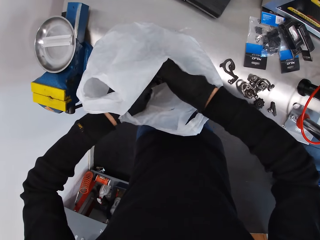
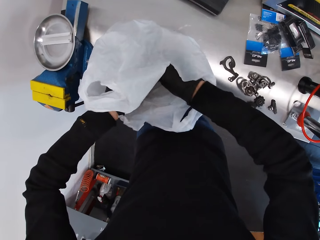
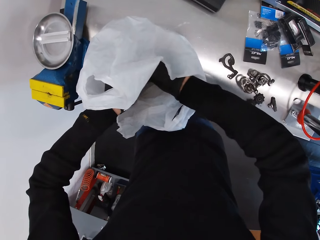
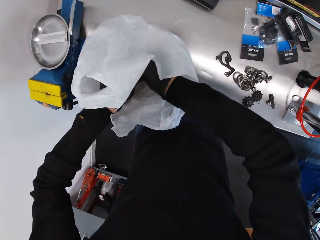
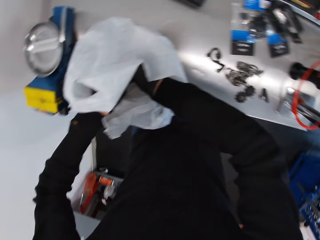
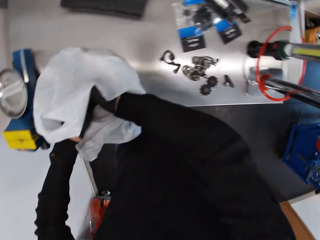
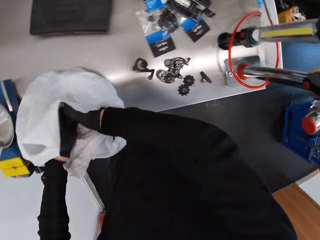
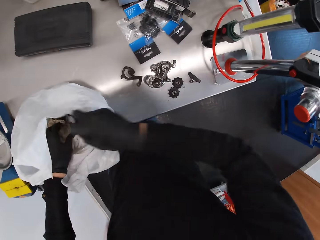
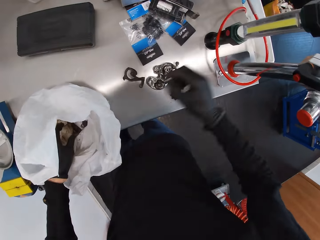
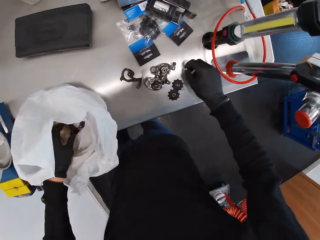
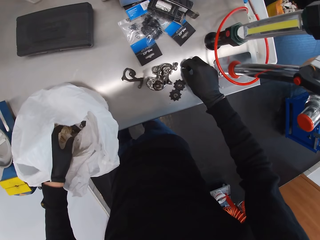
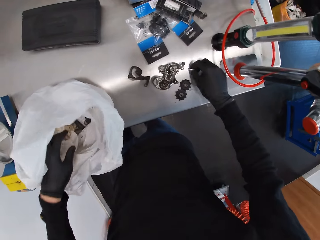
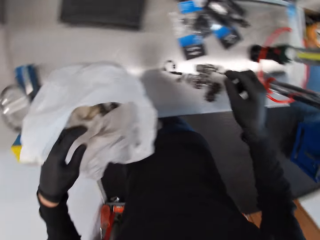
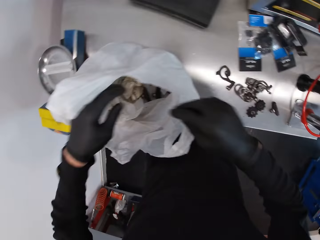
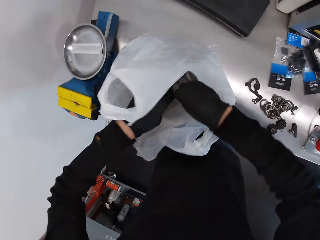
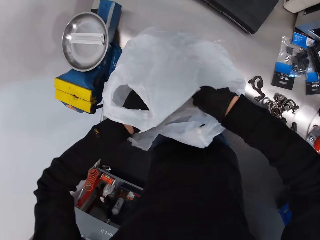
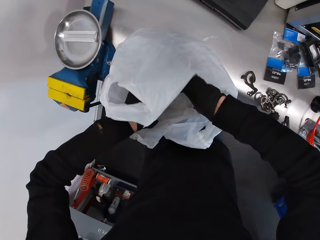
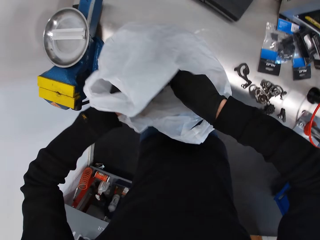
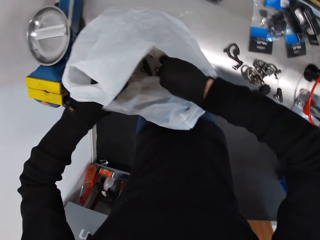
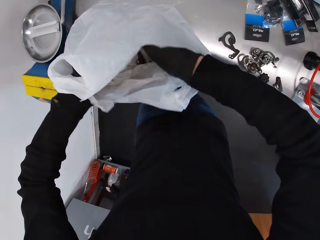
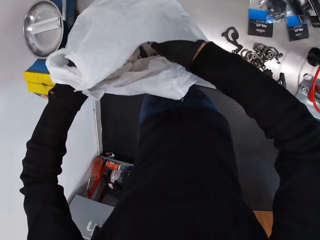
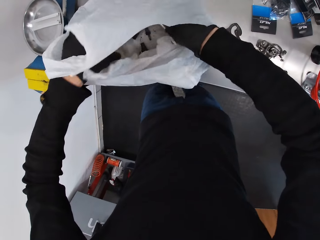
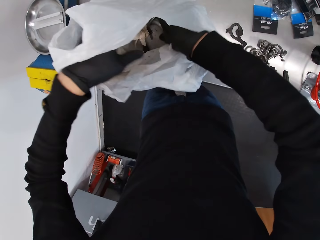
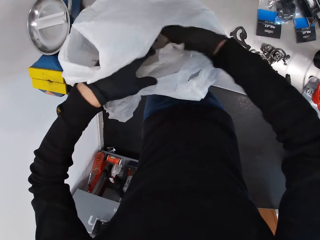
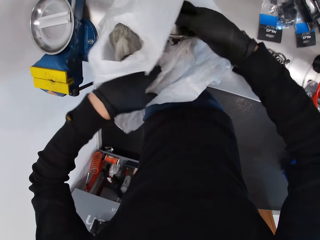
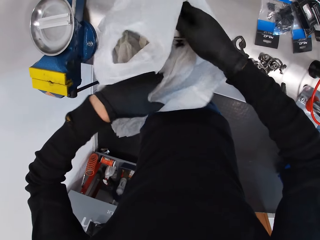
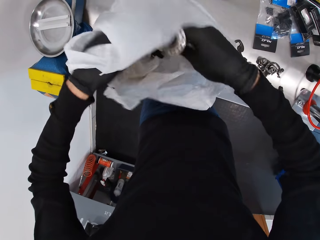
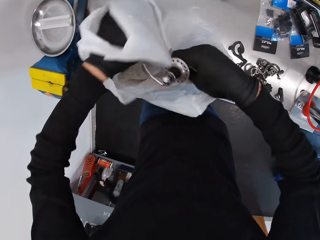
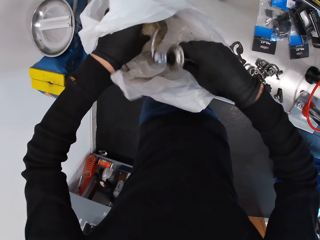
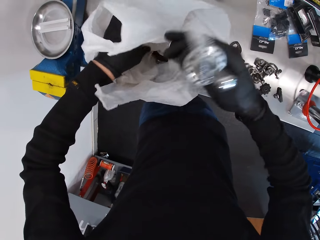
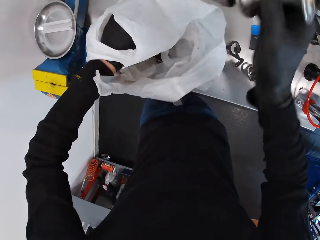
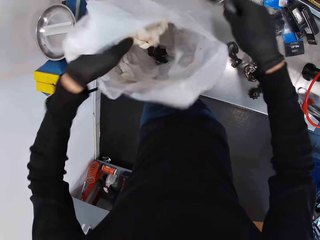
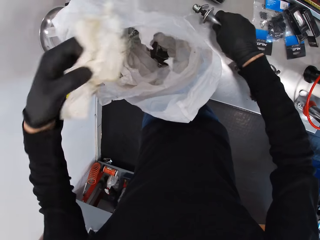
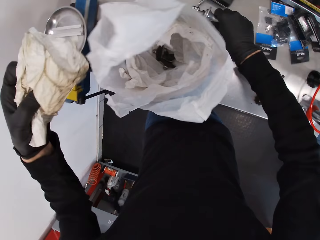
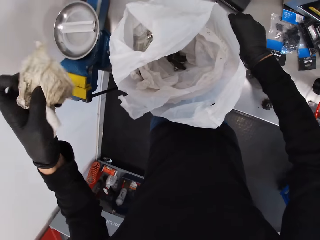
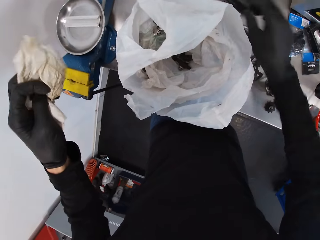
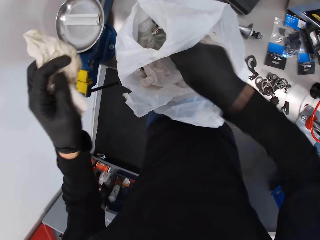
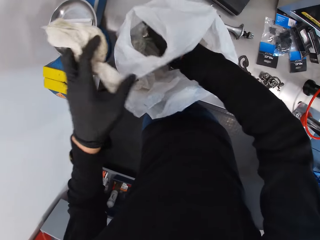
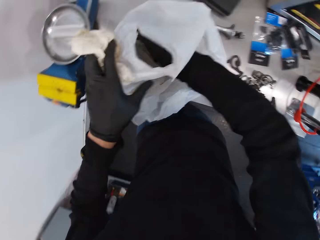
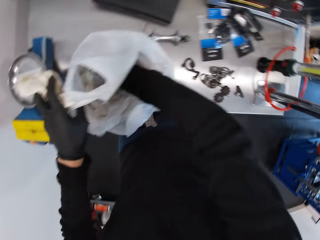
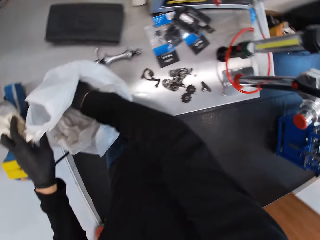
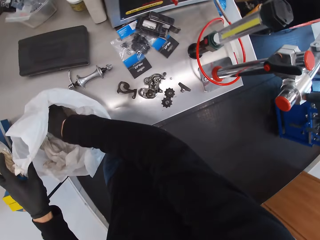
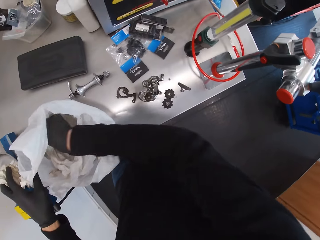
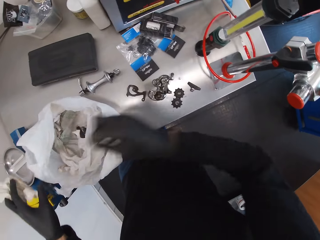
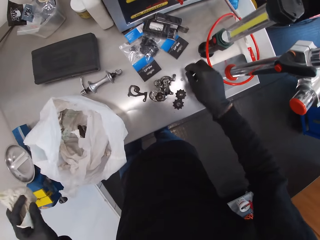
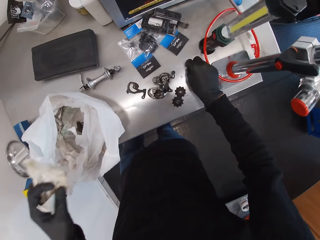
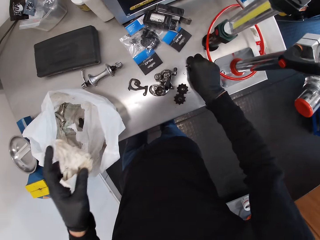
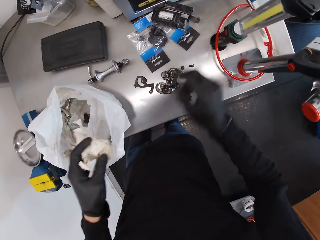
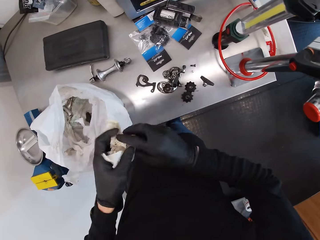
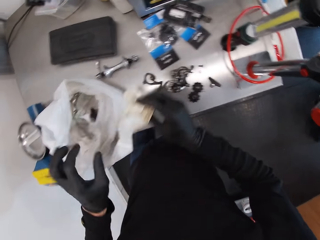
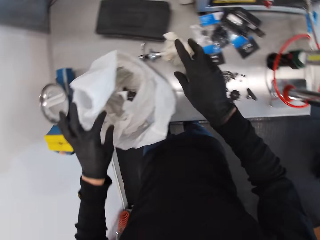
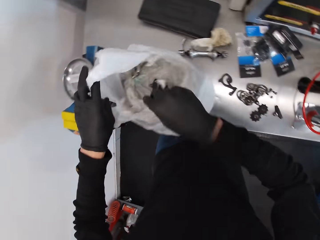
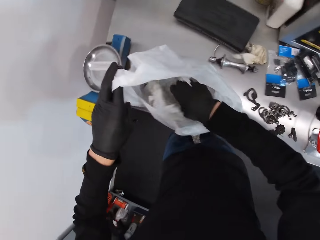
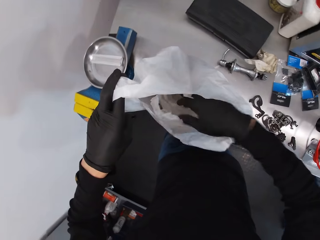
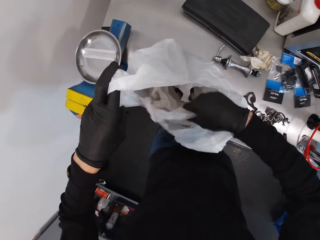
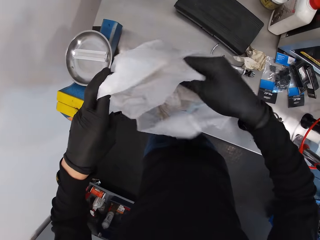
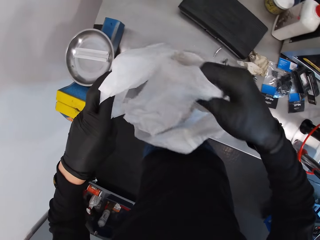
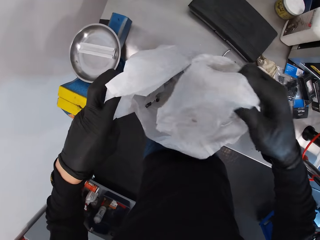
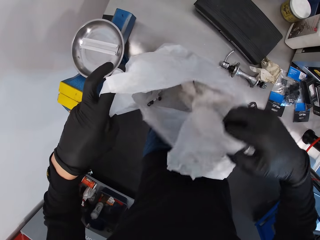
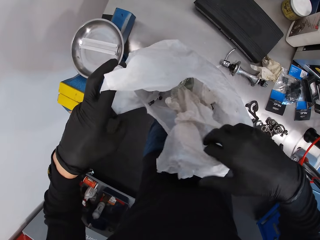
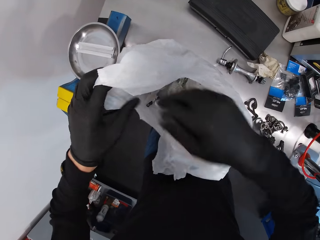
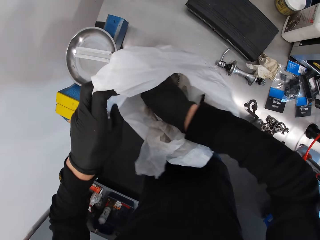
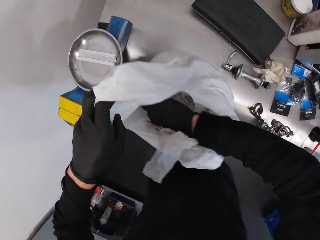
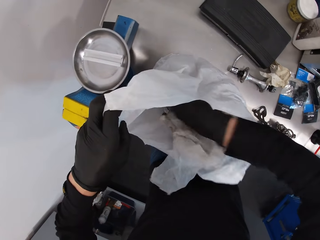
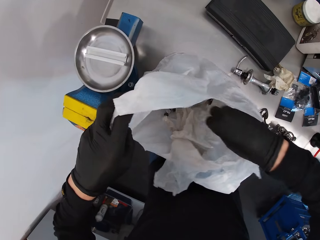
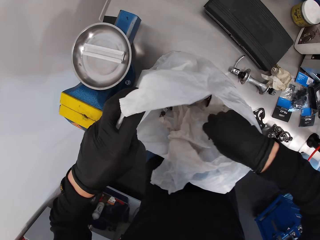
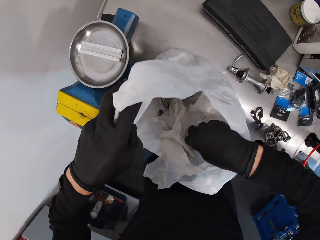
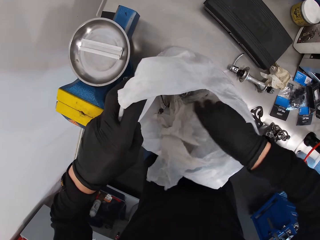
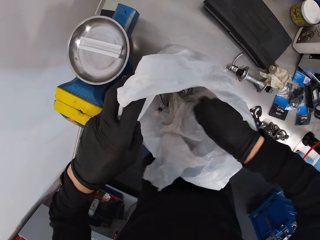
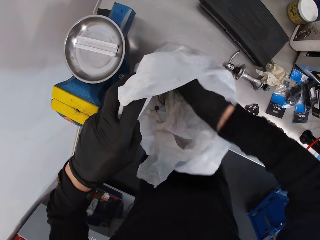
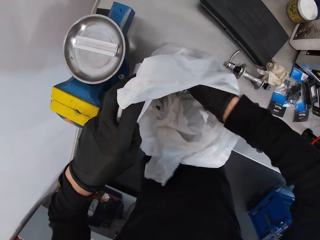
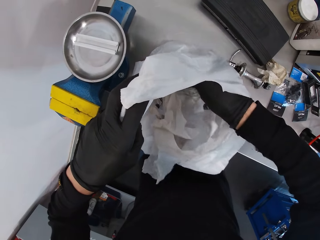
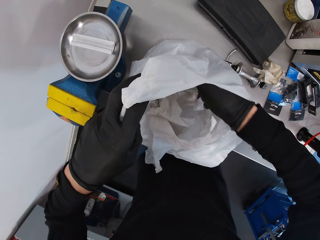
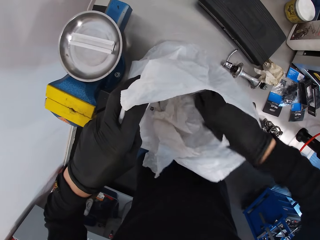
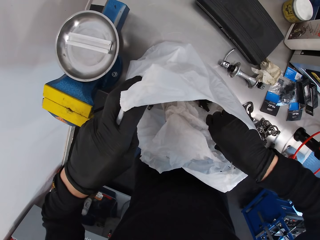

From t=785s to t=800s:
The camera wearer picks a bolt. They put down the bolt in the right hand on the table. They check the polythene bag with both hands. They pick the bicycle hub from the polythene bag. They pick the cloth. They drop the bicycle hub in the right hand on the table. They check the polythene bag with the right hand. They look around. They pick a screw. They drop a nut on the table. They hold paper in both hands. They put down the cloth. They drop the paper in the polythene bag. They move the nylon paper. They pick the polythene bag with the right hand. They check the polythene bag with the right hand.

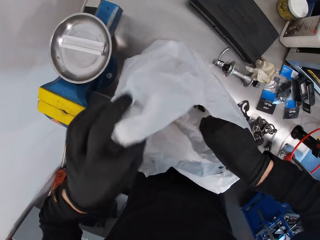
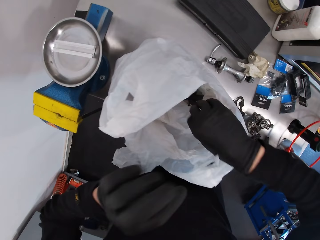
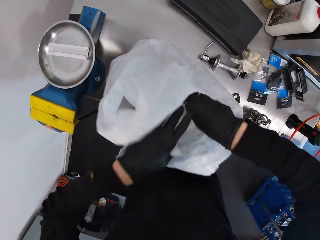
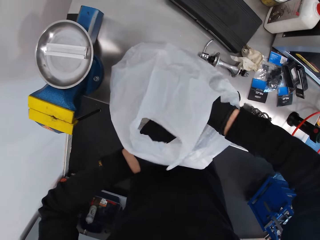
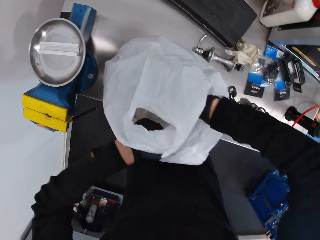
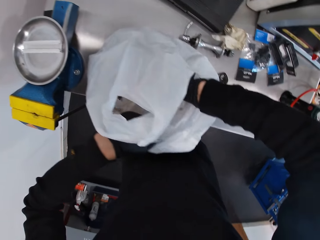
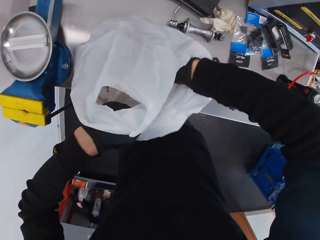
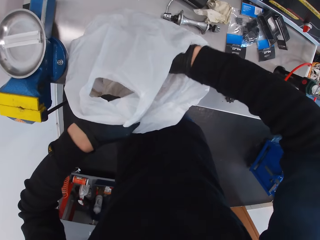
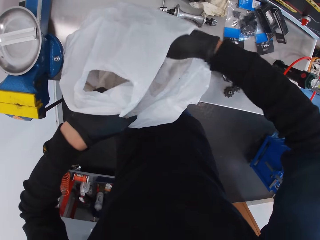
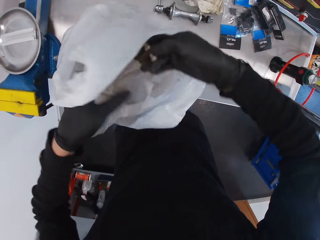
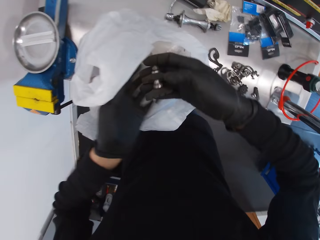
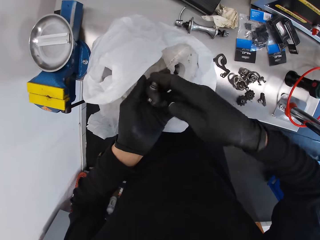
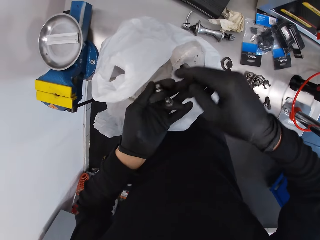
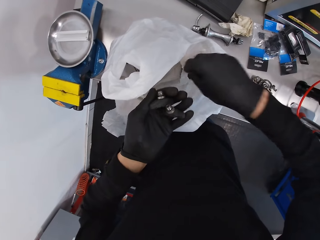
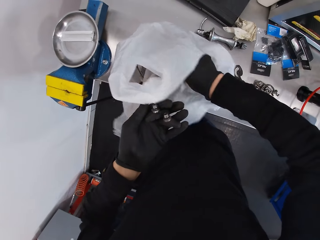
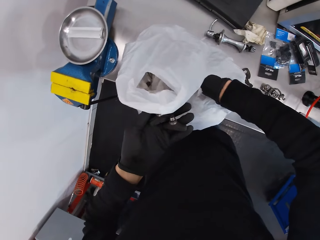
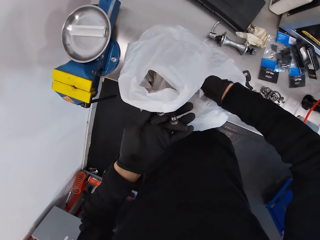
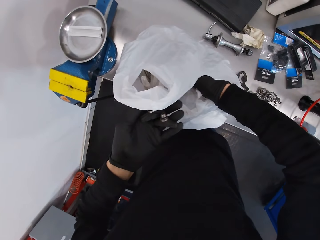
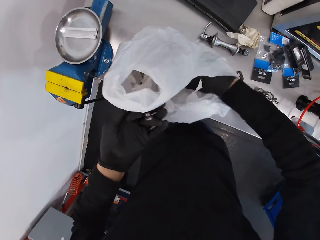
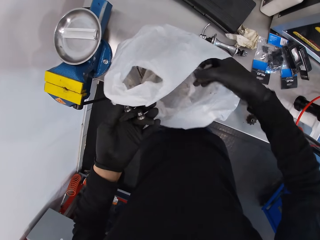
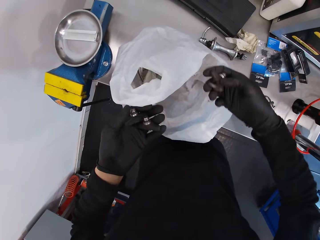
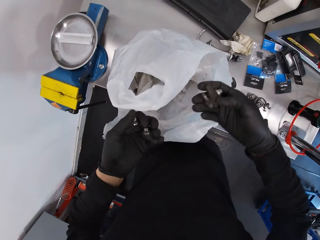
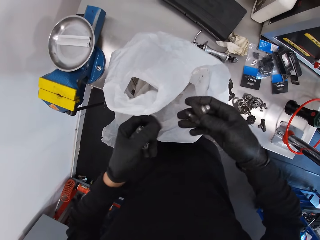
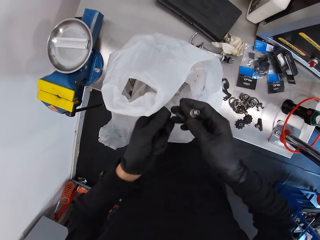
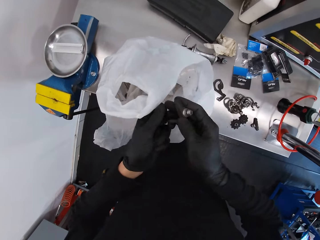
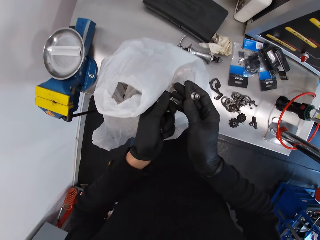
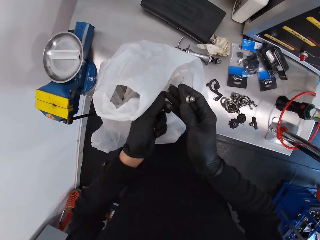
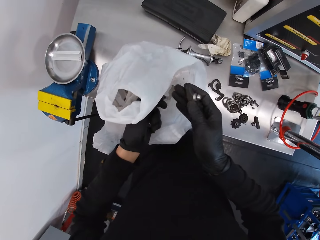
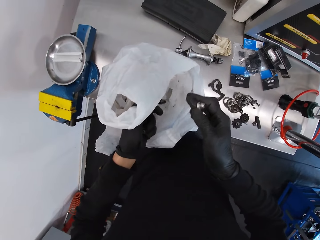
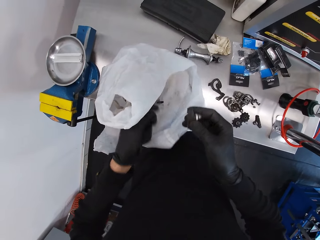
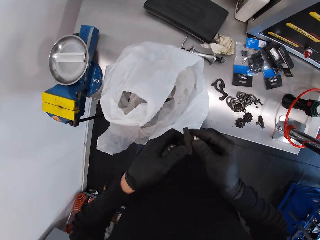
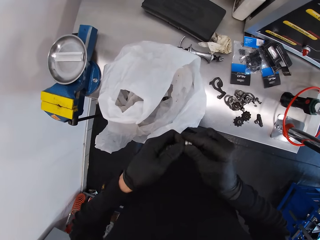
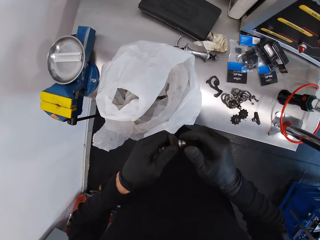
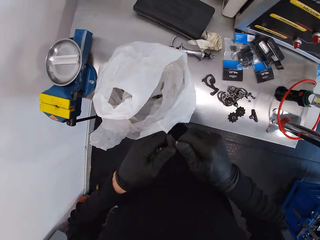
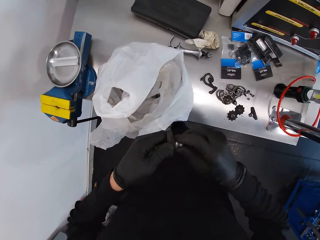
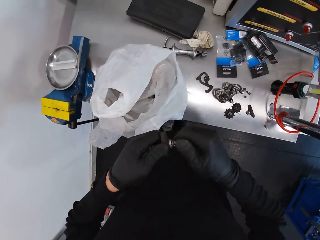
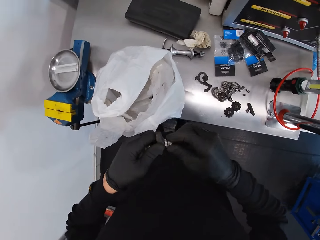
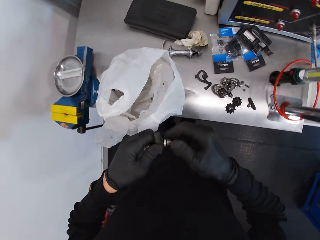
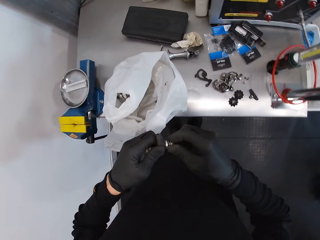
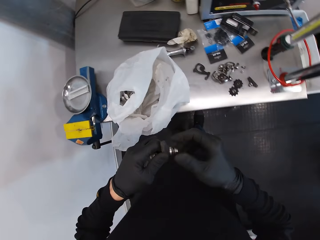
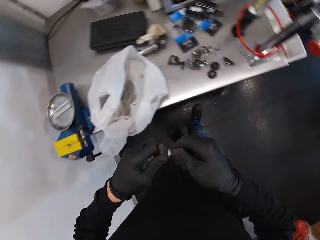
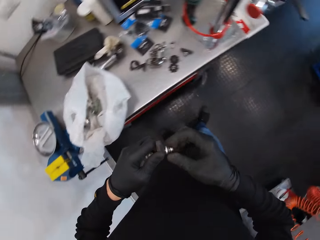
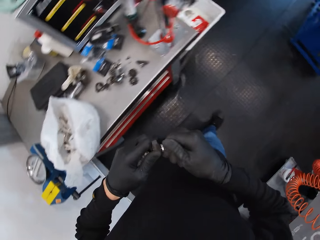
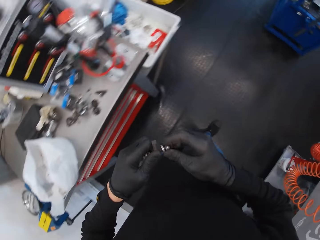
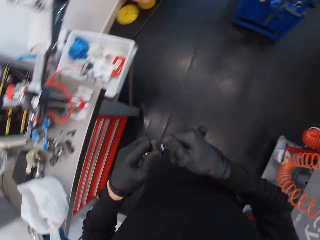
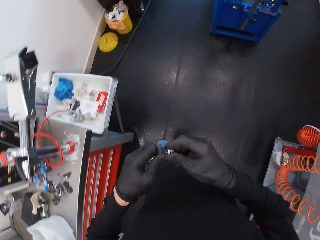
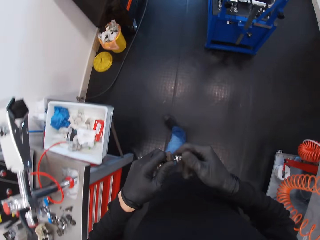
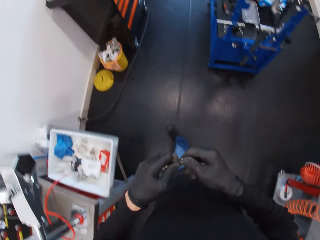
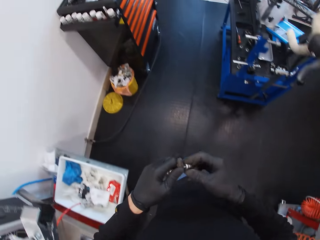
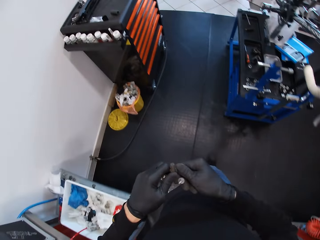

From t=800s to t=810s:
The camera wearer checks the polythene bag with both hands. They pick brake pads. They drop the brake pad on the left hand. They check the polythene bag with the right hand. They pick the brake pad from the polythene bag. They drop the brake pad in the polythene bag. They loosen the nut on the brake pad. They open the brake pads. They look around. They move around.
